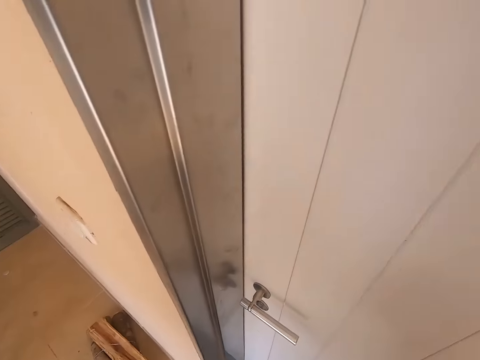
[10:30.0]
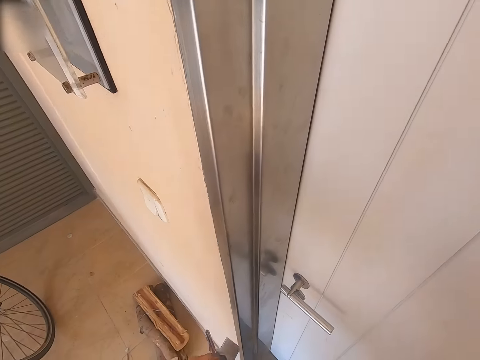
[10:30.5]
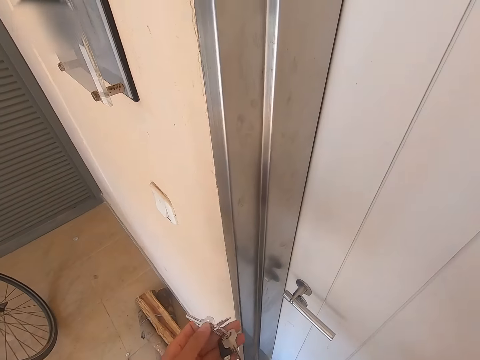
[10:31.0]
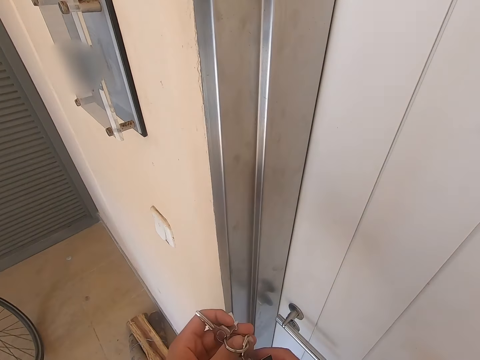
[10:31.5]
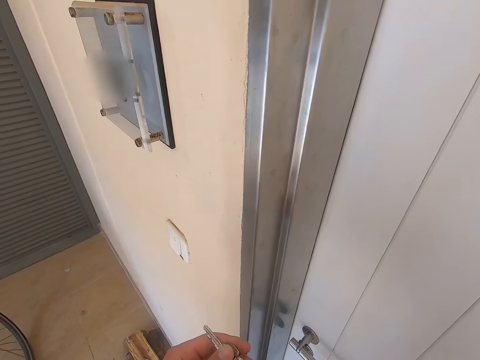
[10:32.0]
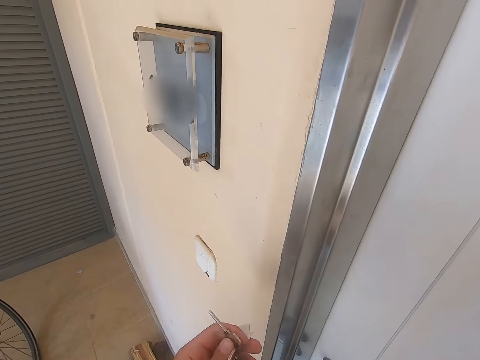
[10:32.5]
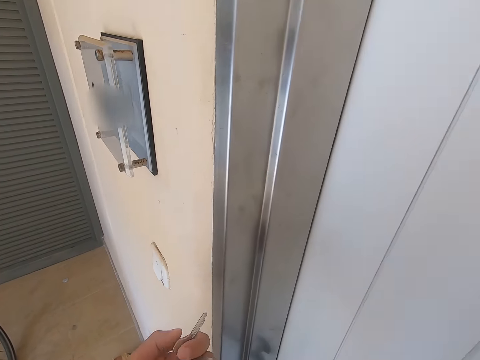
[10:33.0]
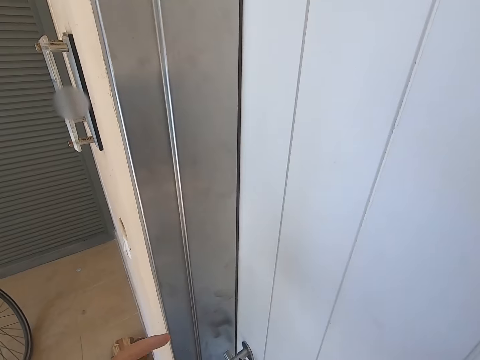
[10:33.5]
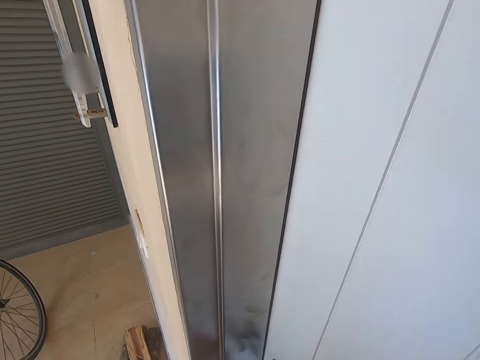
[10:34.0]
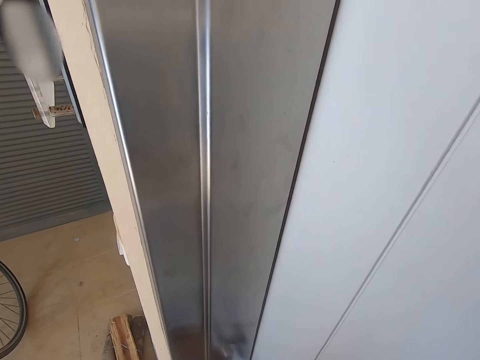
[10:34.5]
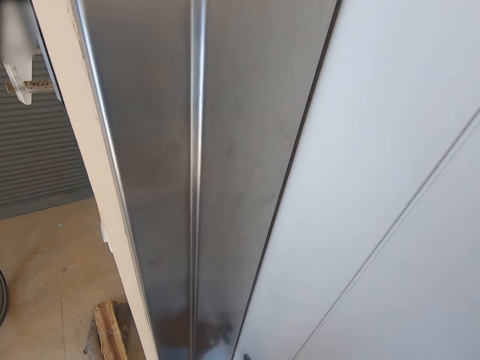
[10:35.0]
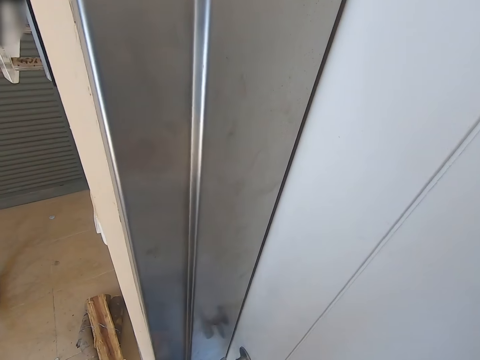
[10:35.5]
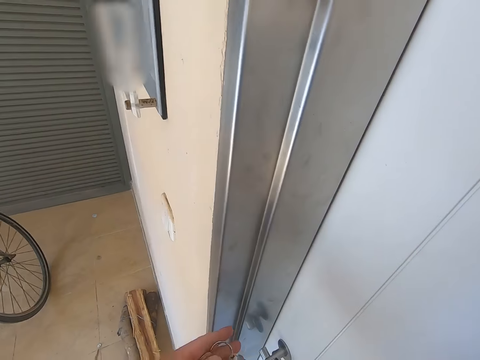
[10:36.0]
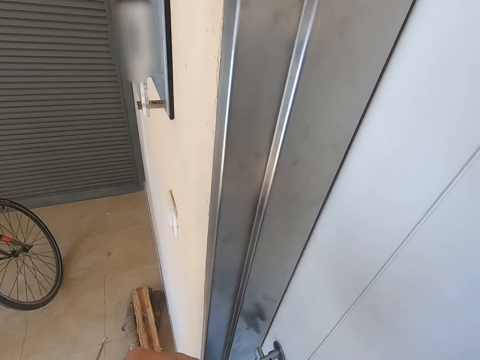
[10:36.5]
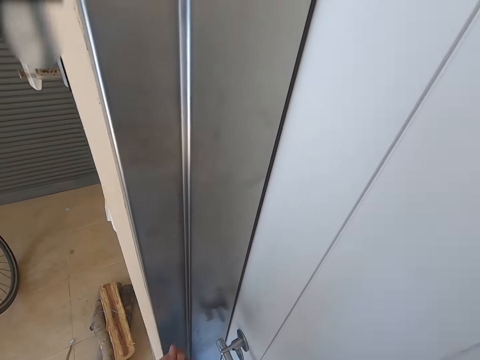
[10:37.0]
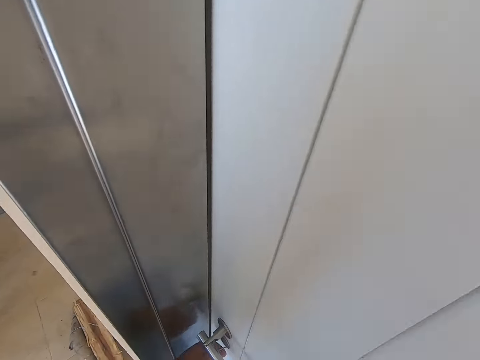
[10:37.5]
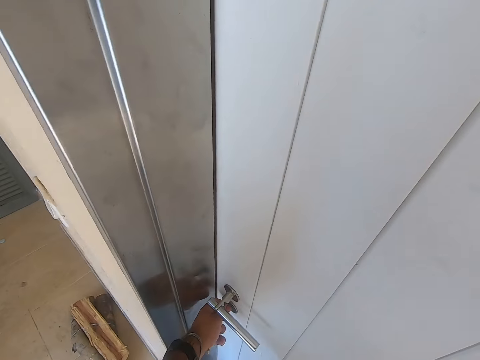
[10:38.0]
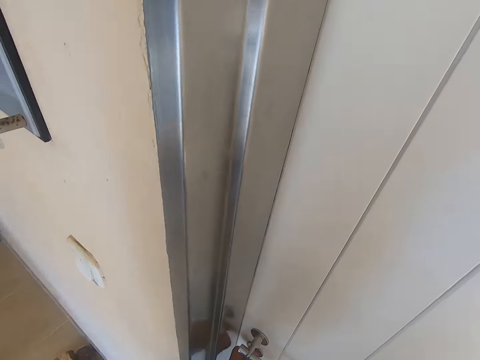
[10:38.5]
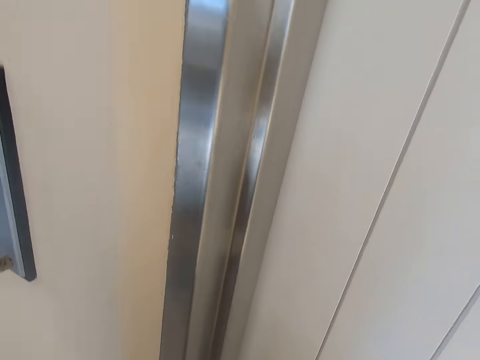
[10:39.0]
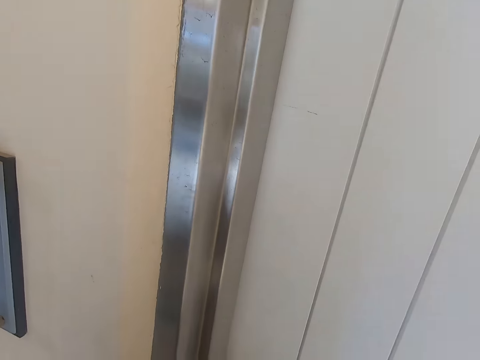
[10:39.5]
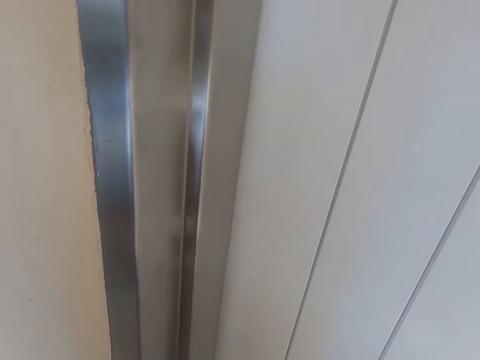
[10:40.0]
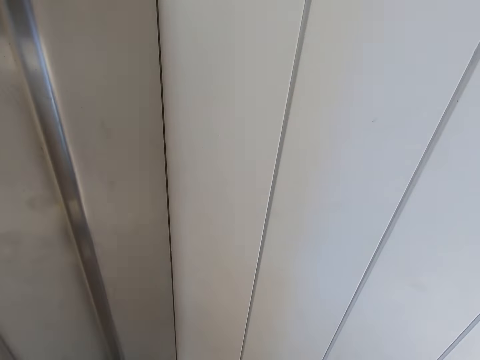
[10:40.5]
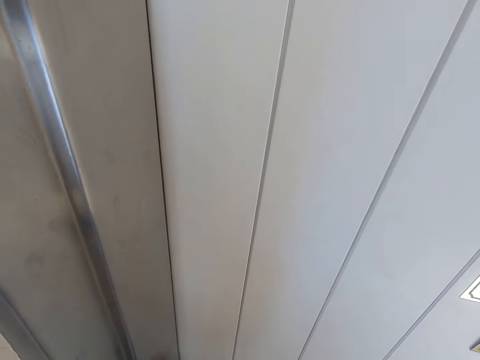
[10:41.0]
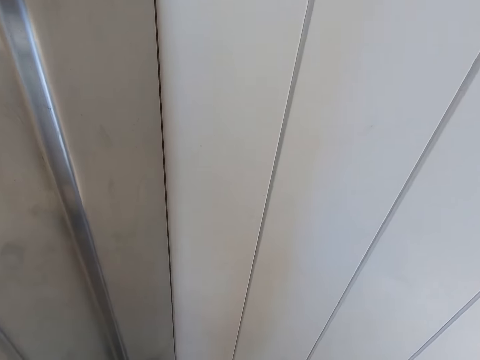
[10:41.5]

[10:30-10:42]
The camera wearer holds the door keys on his left hand. He opens the door with the keys.

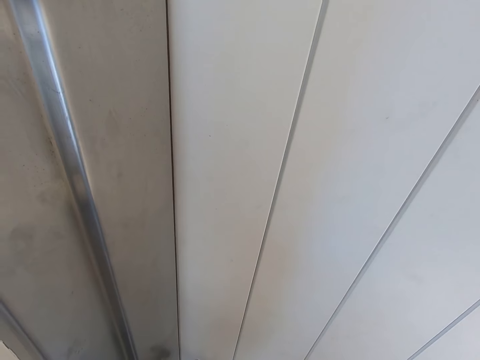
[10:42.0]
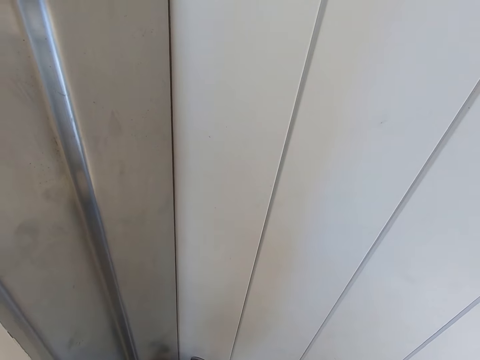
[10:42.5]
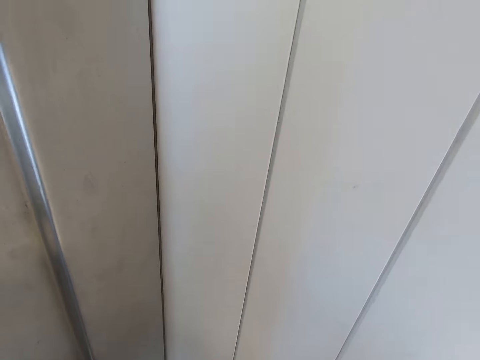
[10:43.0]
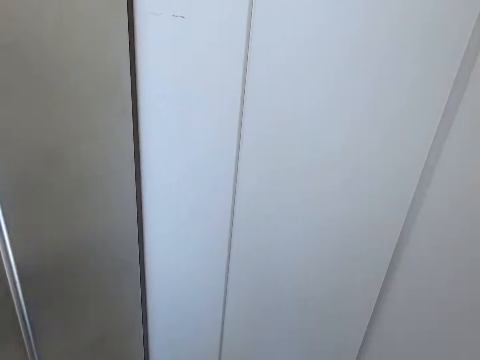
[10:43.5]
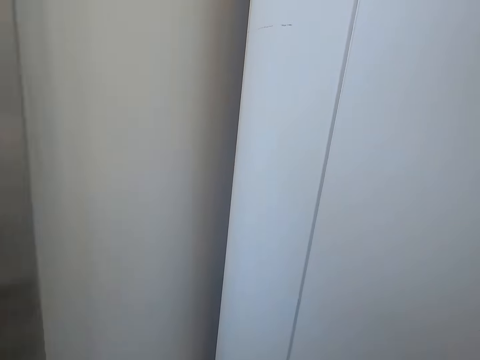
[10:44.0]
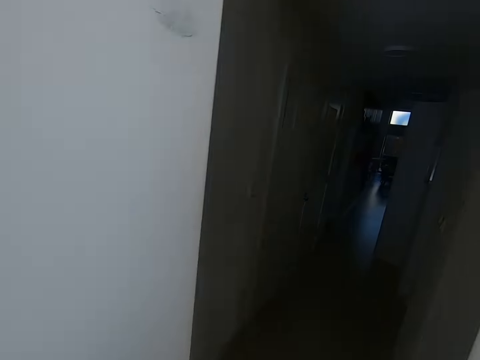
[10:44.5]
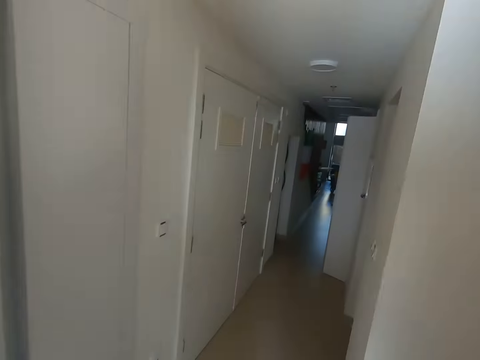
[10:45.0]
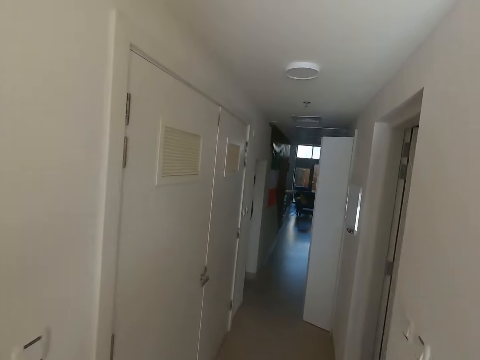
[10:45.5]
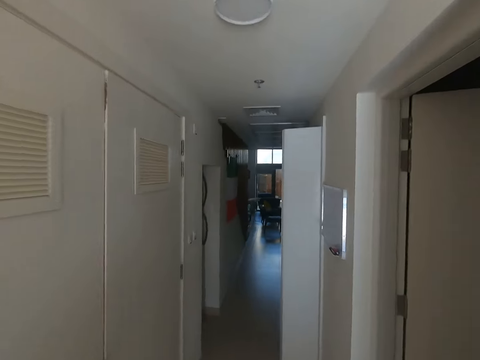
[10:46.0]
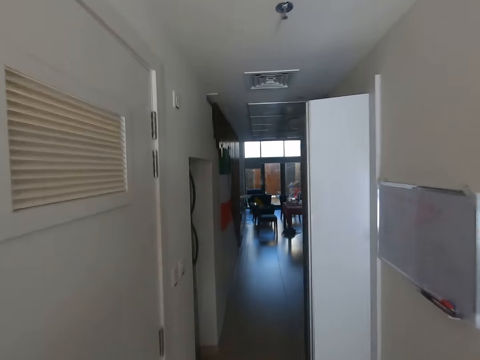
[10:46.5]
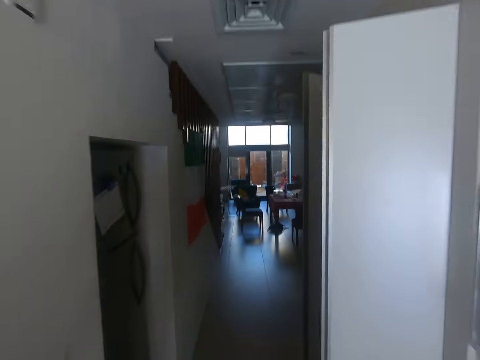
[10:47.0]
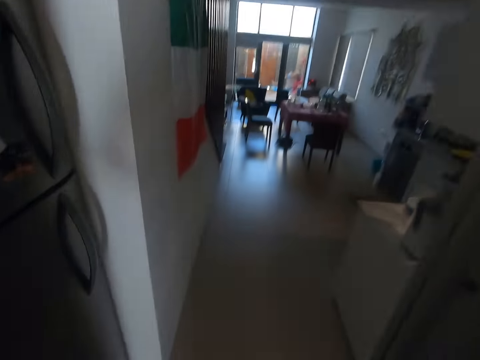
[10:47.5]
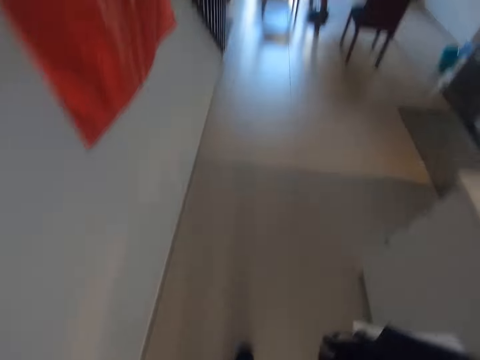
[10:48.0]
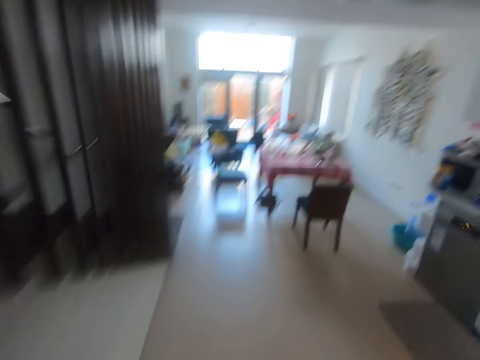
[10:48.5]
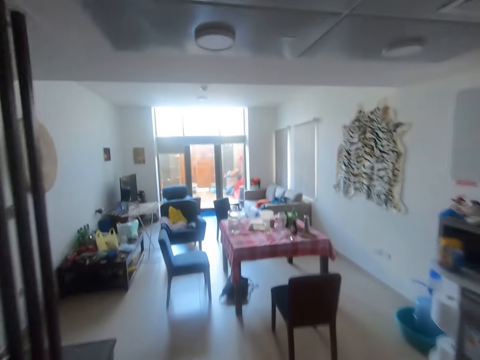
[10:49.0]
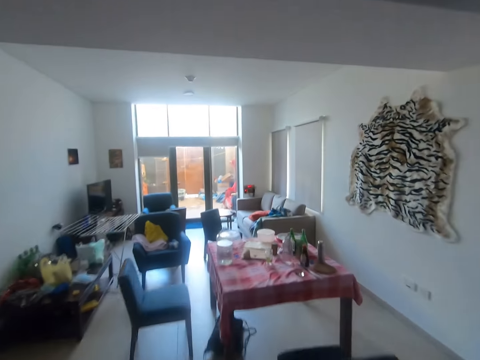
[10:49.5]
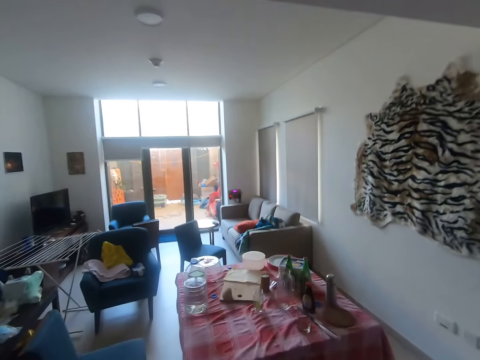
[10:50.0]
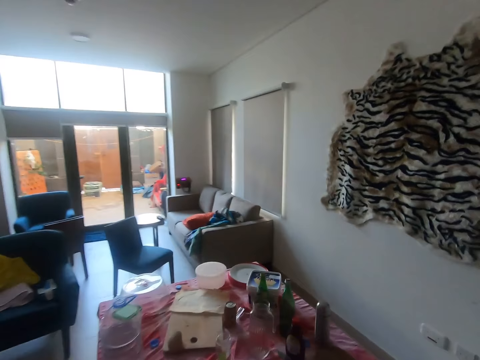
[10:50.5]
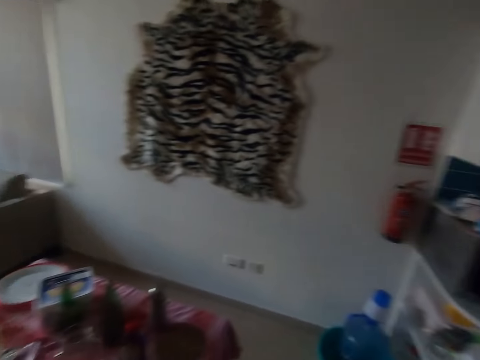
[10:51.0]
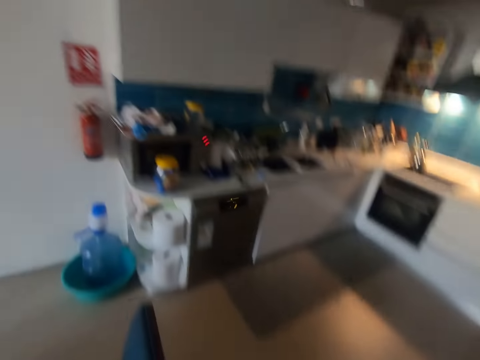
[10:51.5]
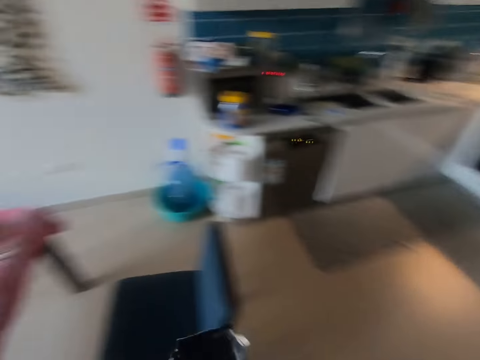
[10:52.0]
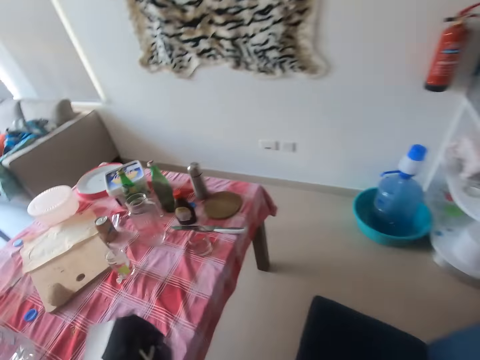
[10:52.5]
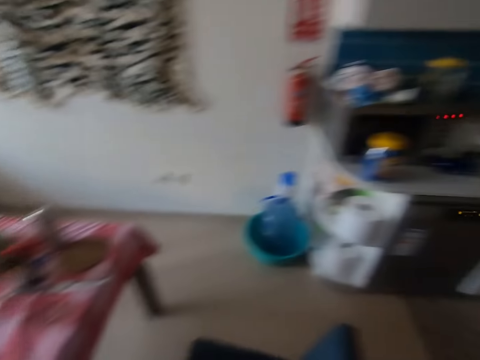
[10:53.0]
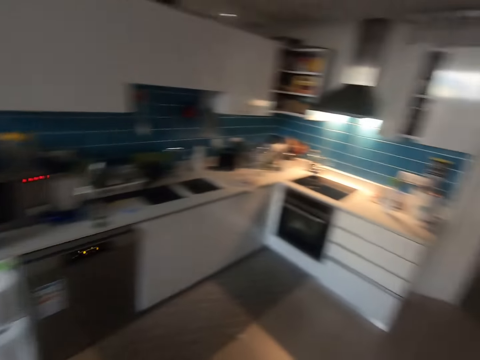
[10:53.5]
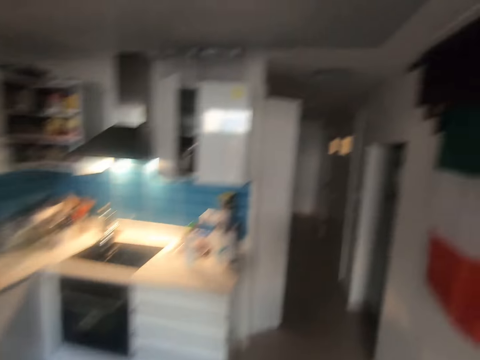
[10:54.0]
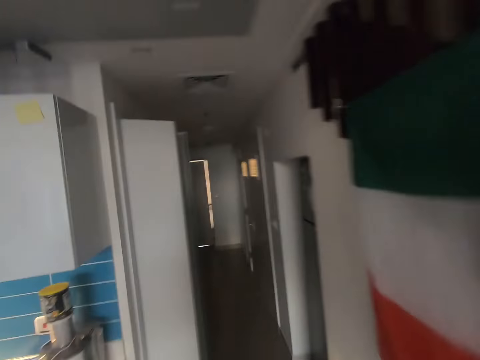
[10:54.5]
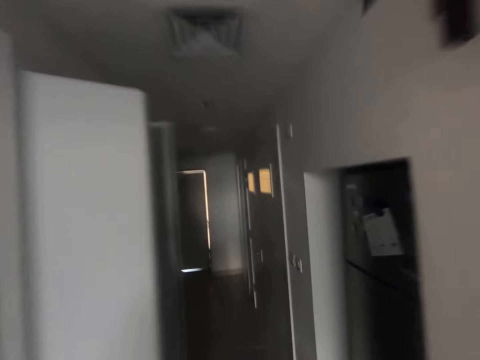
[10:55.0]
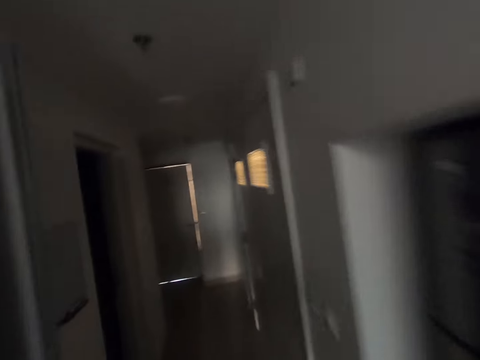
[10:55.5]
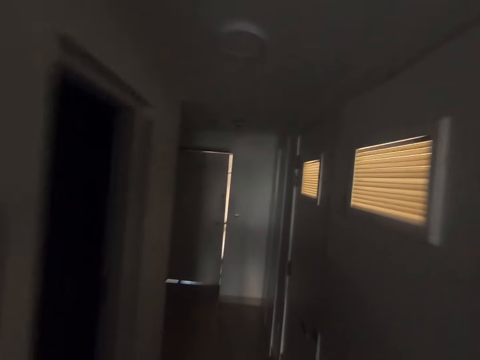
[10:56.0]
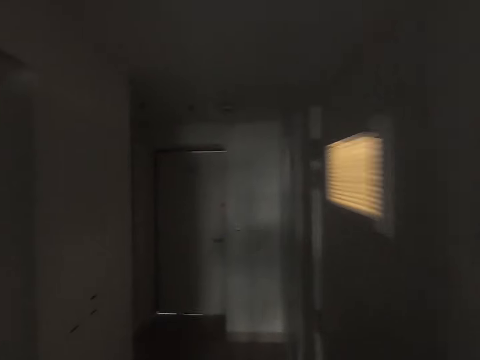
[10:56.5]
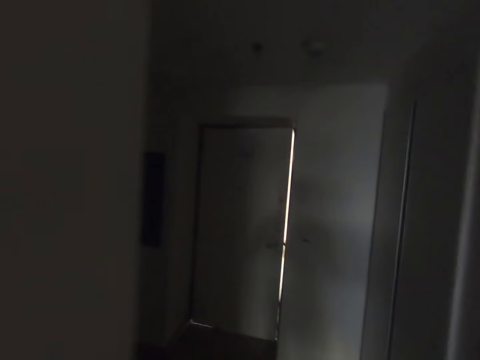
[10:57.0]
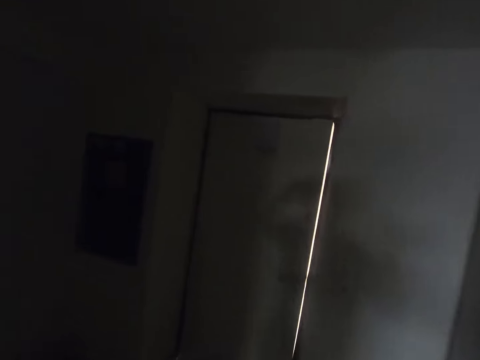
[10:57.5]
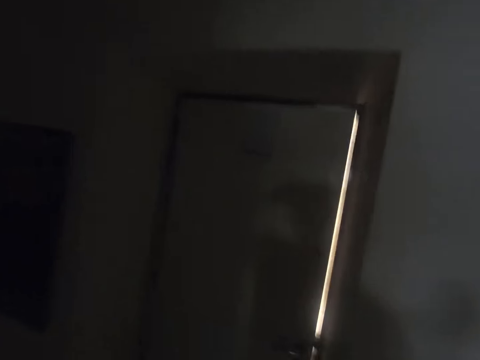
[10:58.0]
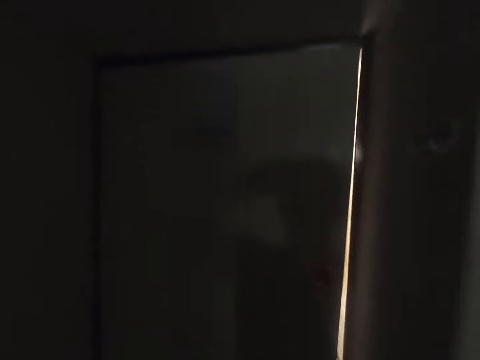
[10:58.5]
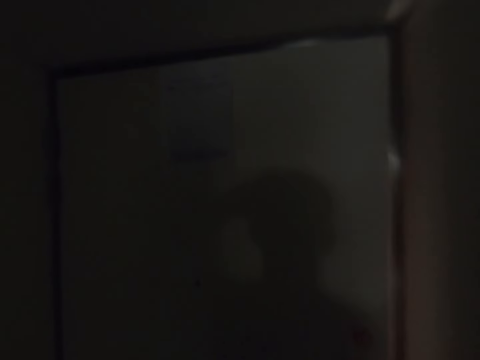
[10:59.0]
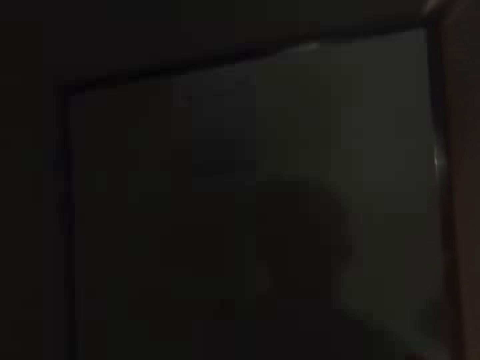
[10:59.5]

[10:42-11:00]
The camera wearer pushes the door. They get into the house. They look around. They walk towards the main door. They walk in the house.
